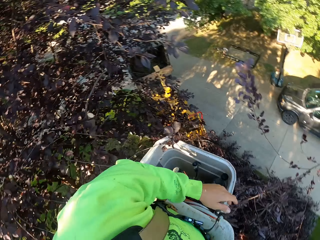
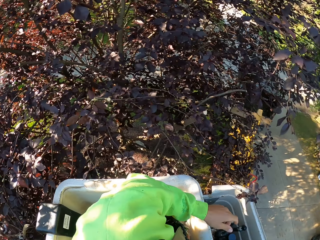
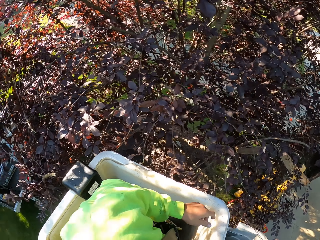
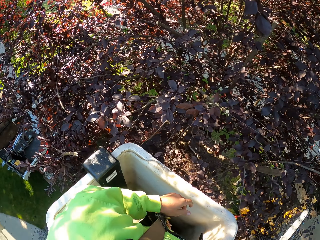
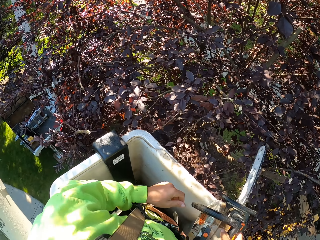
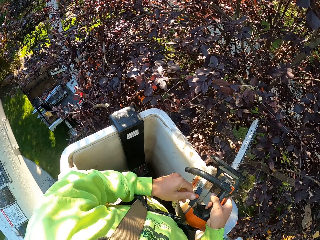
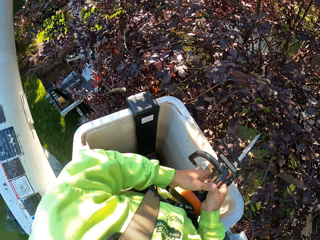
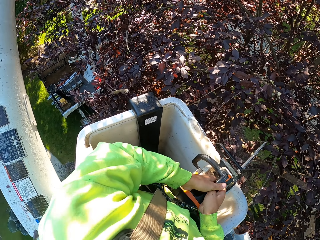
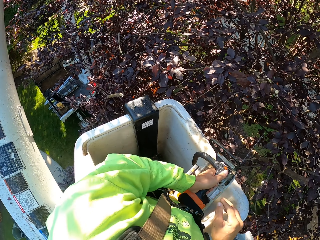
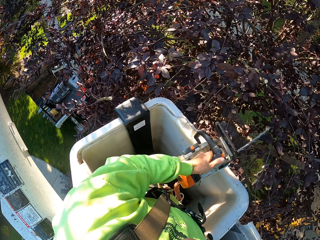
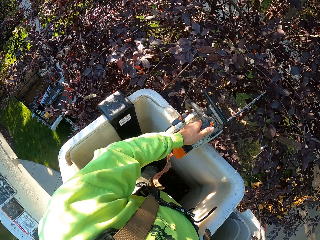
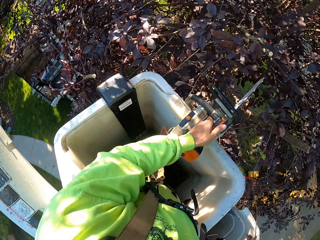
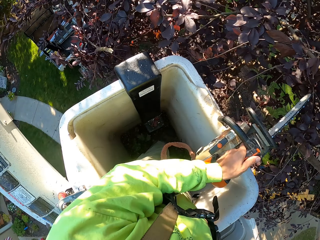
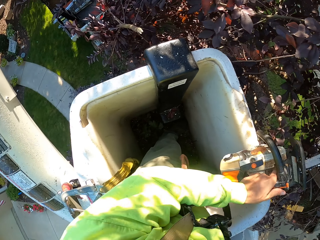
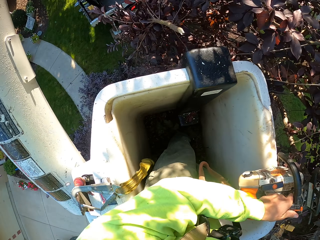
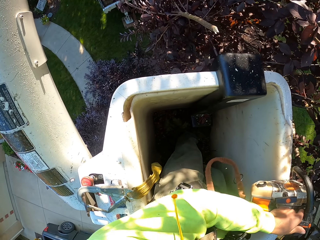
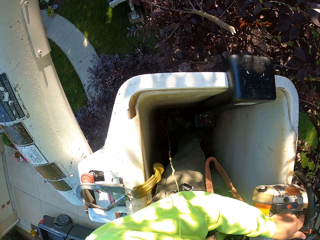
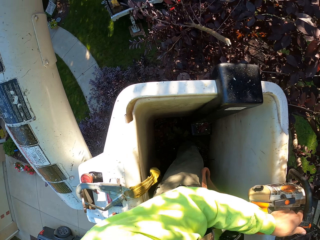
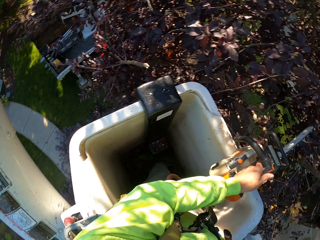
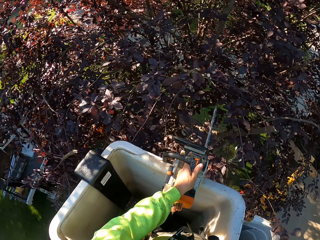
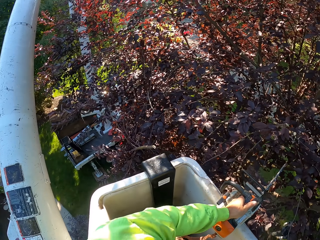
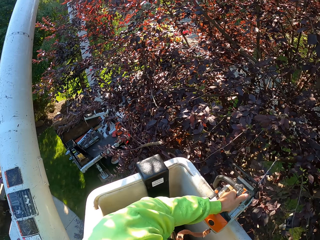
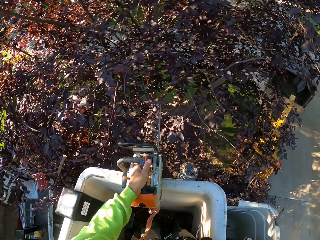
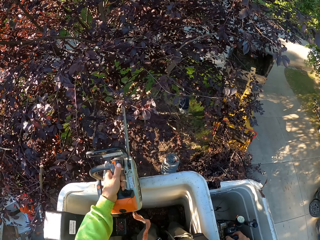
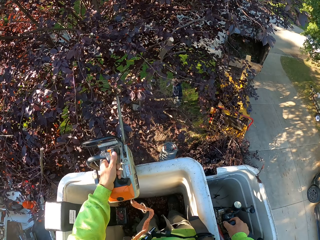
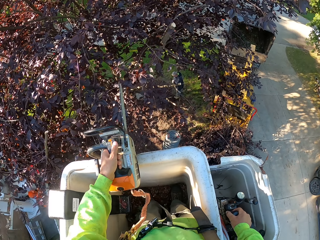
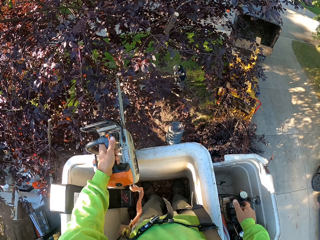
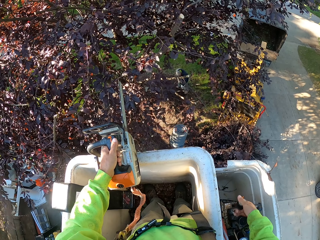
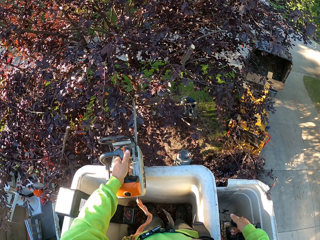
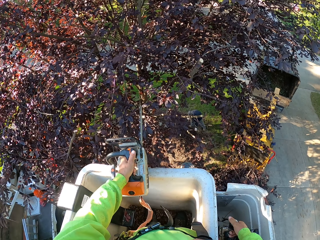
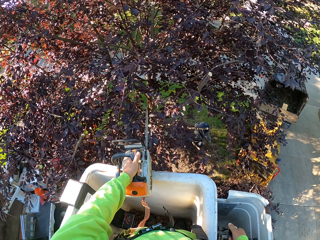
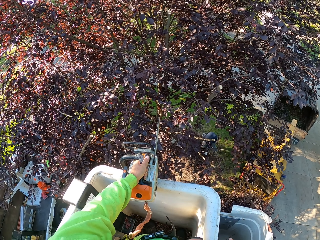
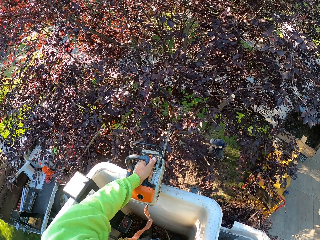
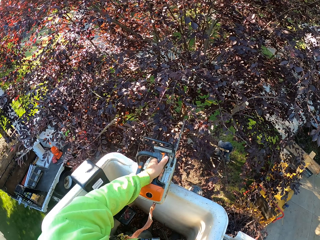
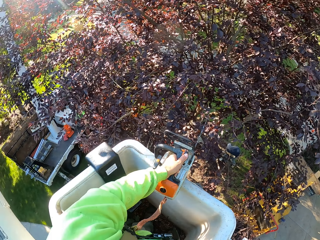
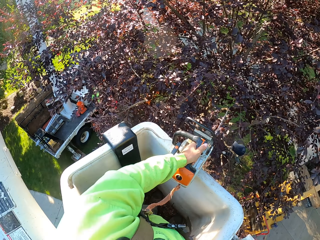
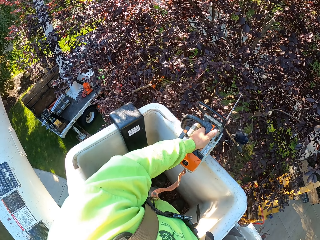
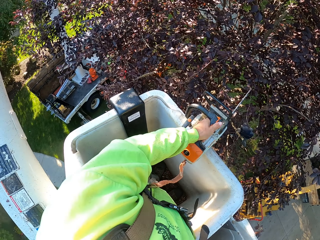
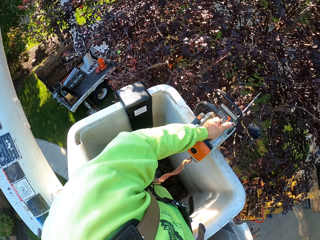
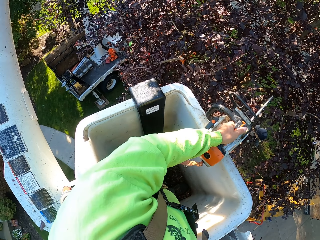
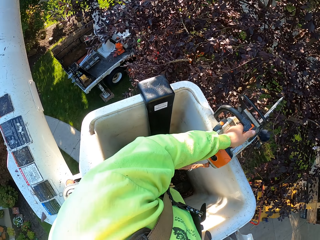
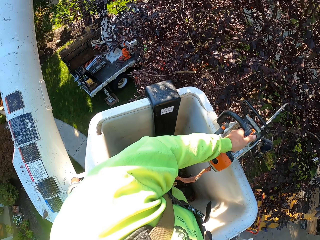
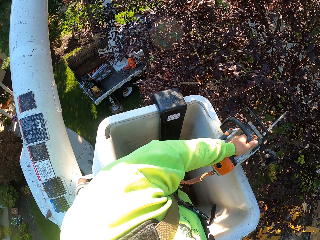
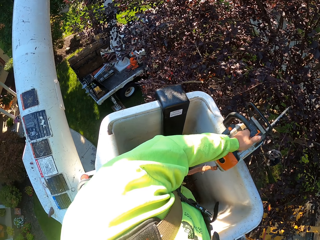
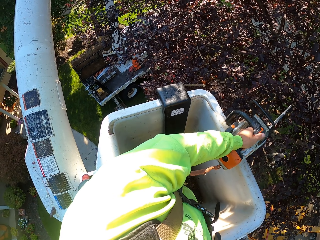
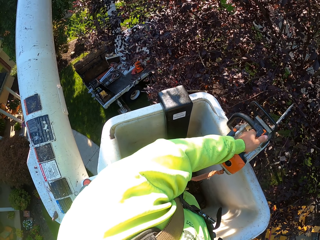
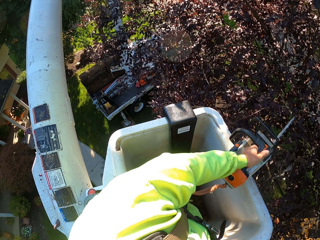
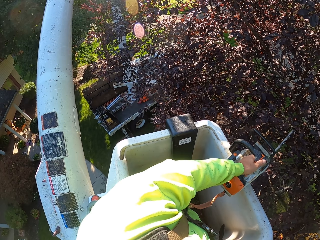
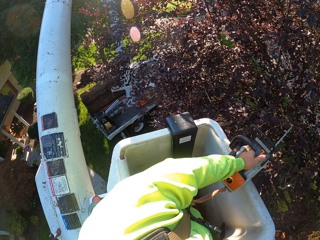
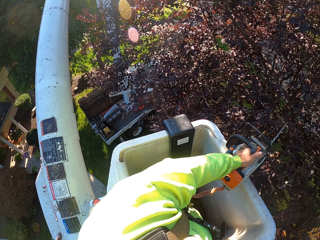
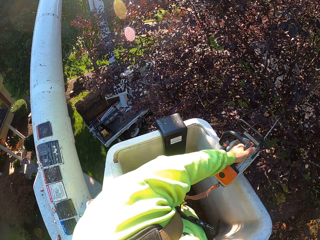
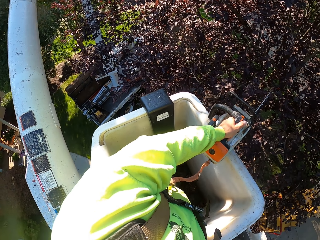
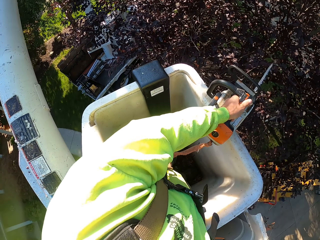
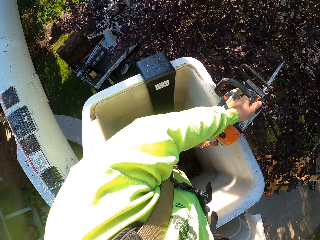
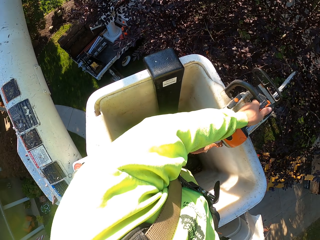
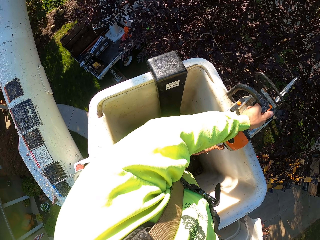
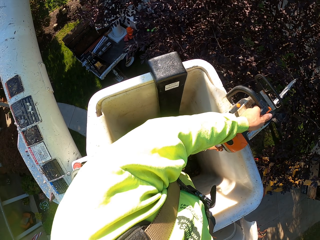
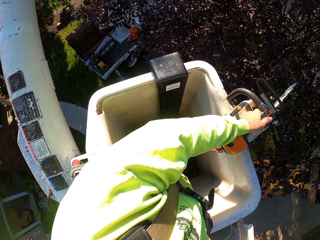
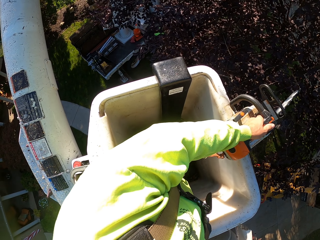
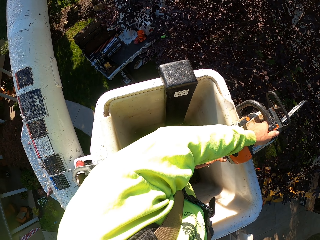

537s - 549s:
The camera wearer passes the chainsaw from his right hand to his left hand. He operates the gear on the boom lift crane with his right hand.

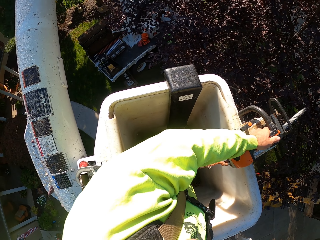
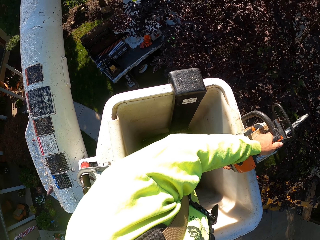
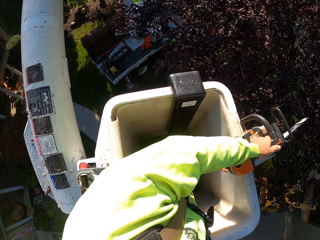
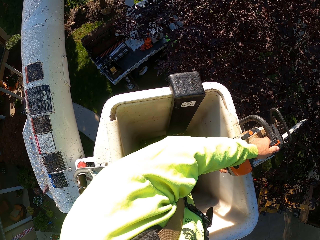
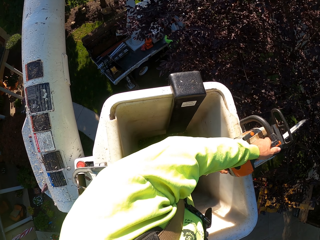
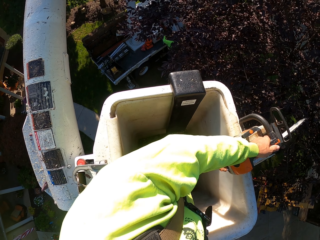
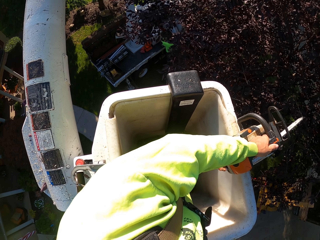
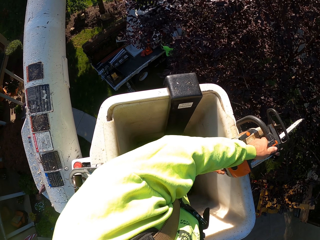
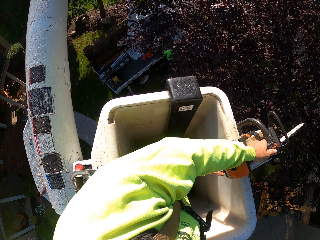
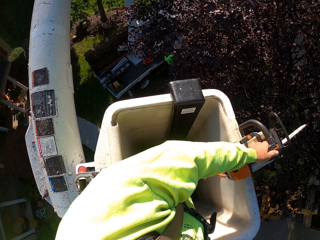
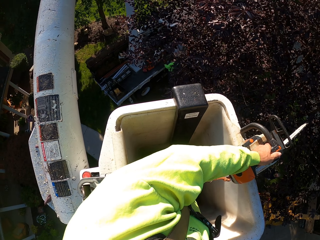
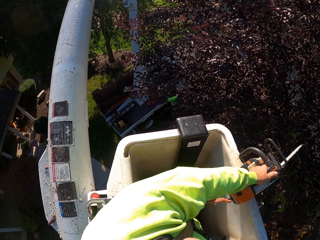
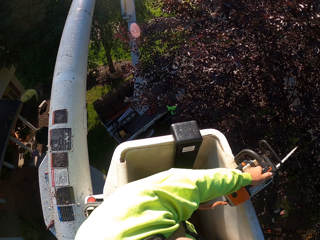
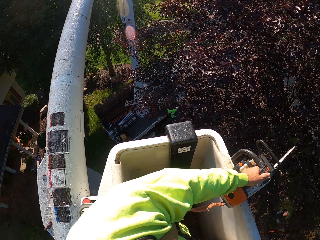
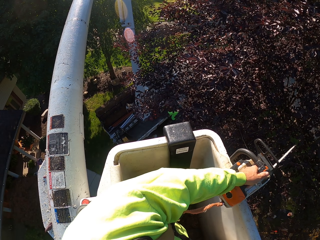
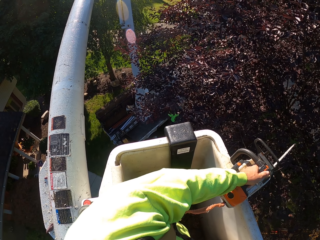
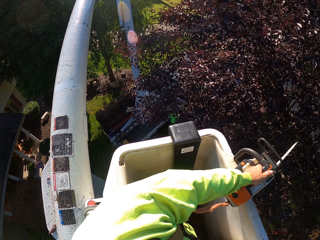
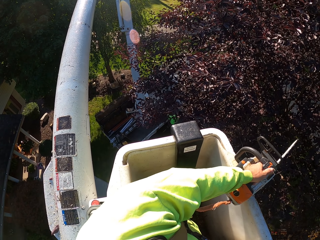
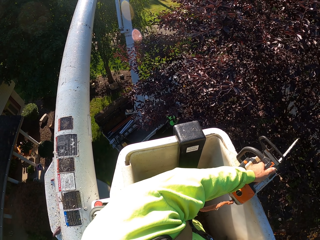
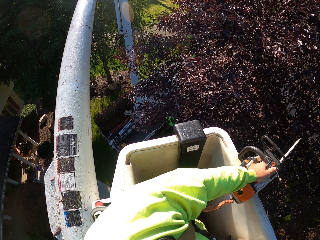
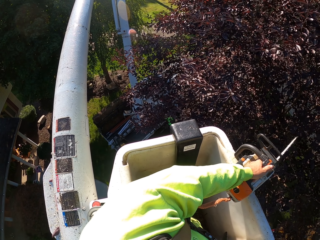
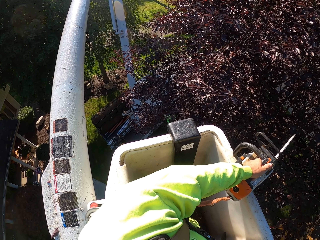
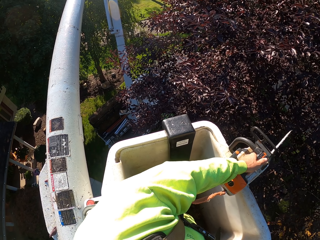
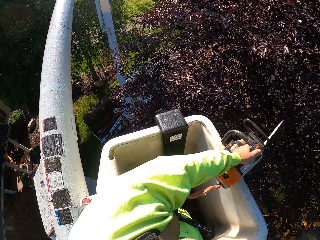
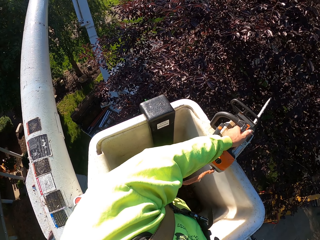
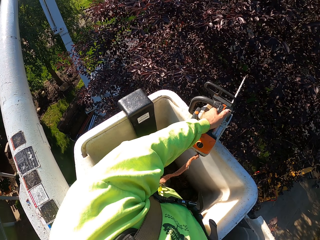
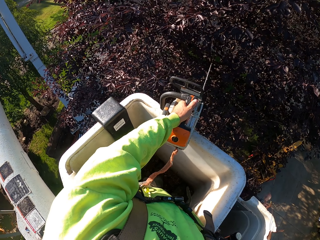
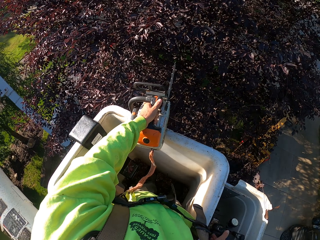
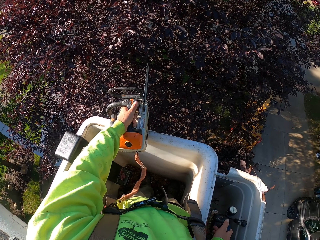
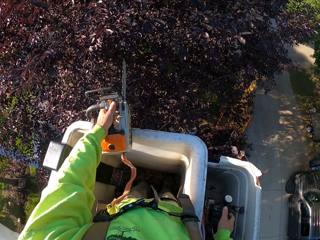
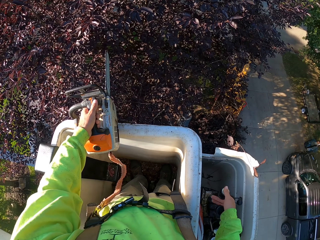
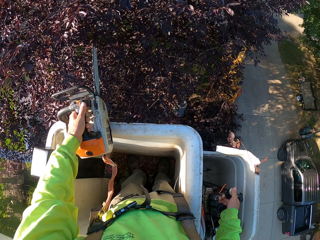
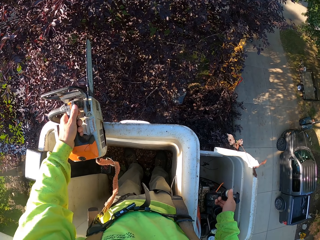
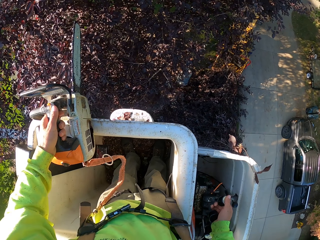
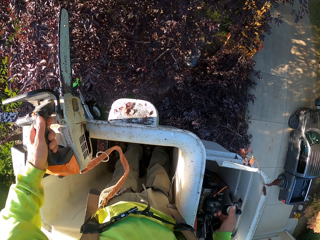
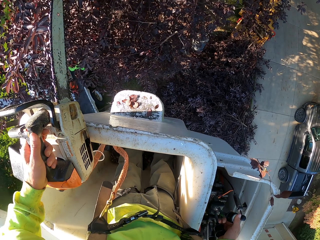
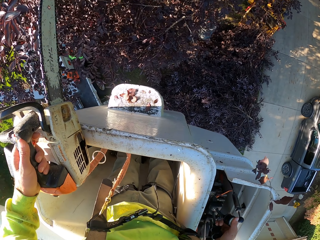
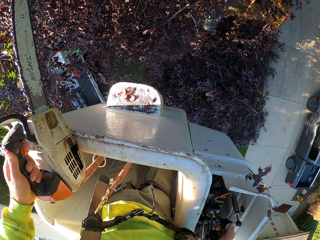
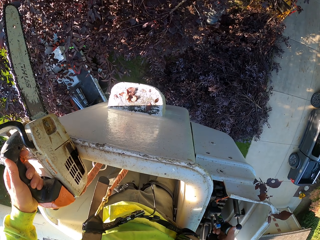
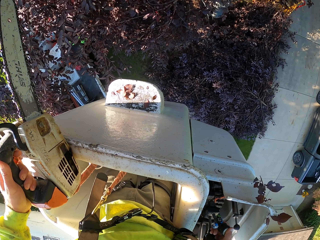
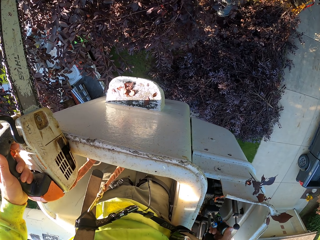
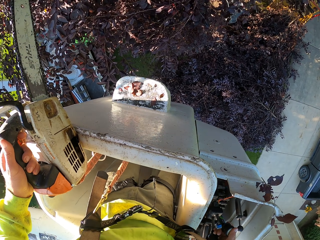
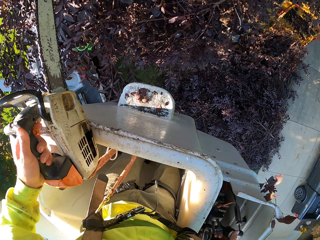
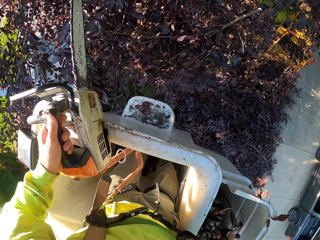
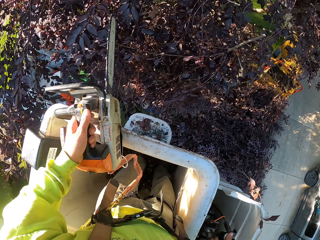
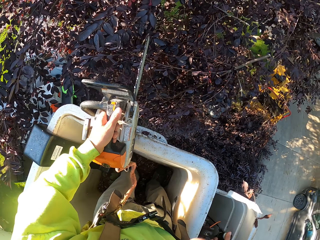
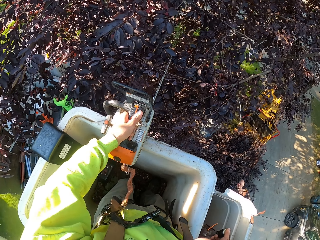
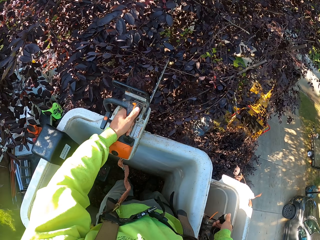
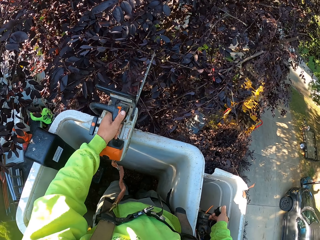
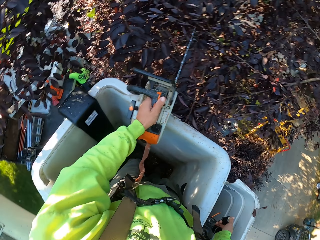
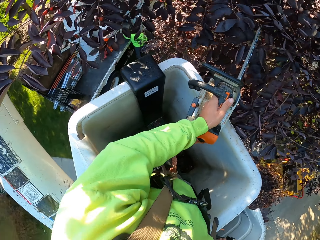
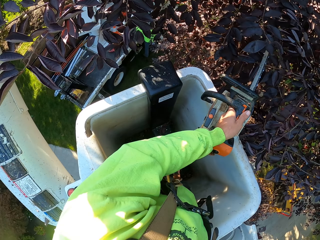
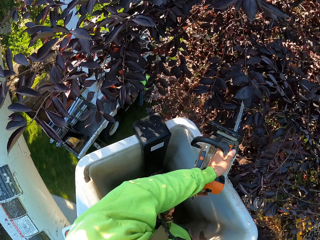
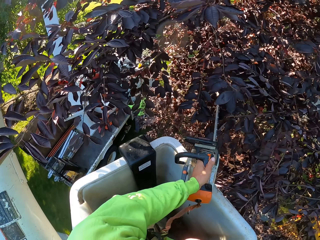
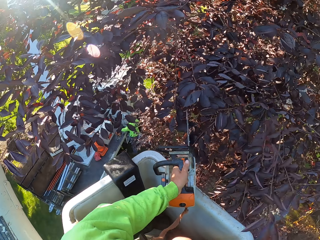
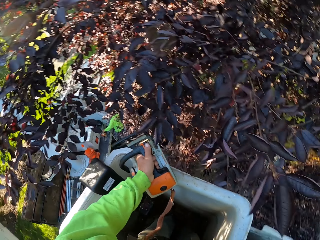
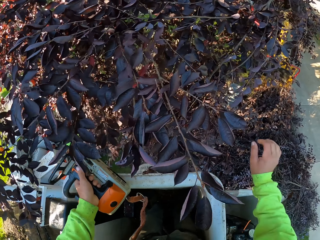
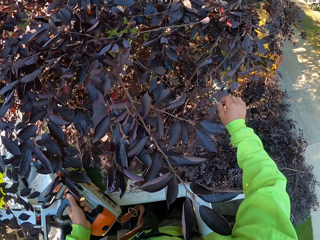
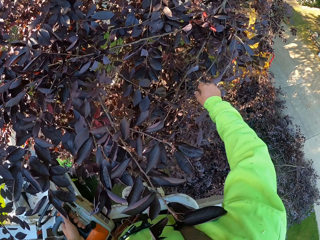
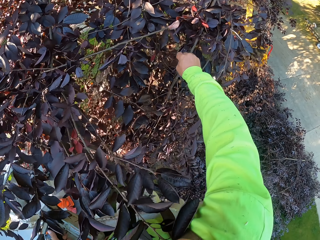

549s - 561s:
The camera wearer presses a button on a lift with his right hand.
